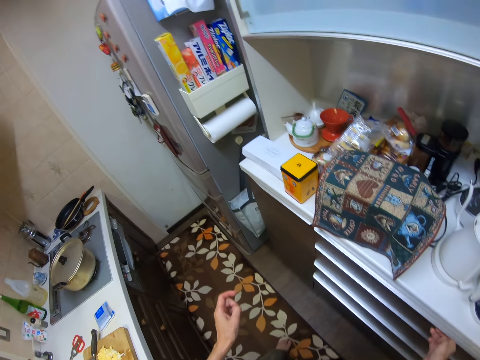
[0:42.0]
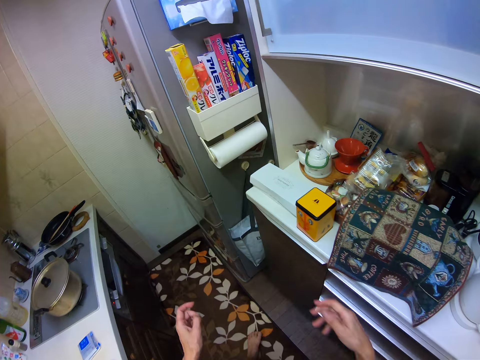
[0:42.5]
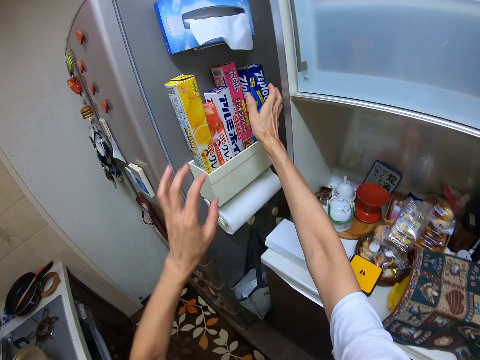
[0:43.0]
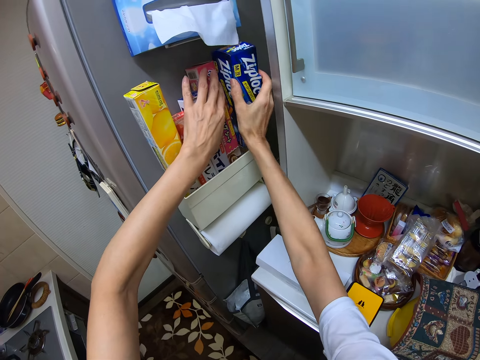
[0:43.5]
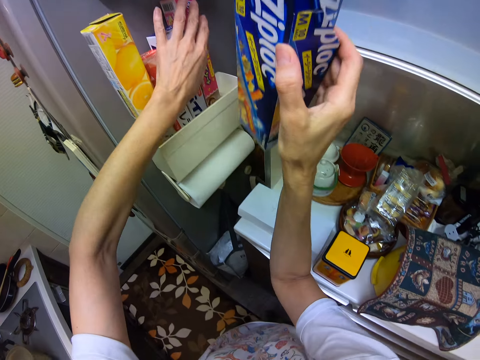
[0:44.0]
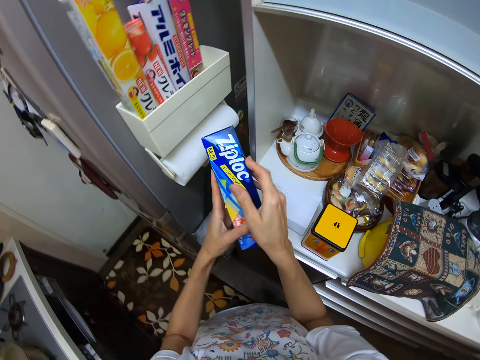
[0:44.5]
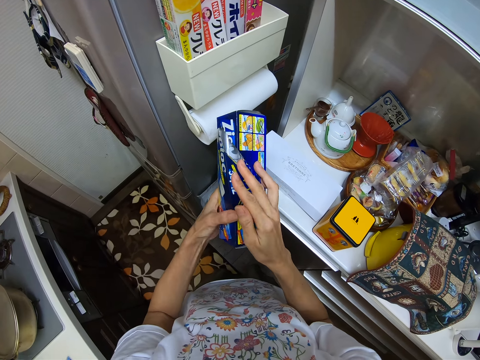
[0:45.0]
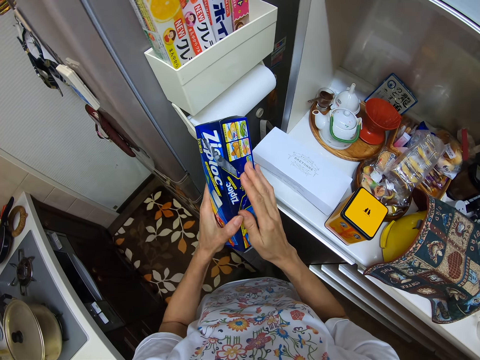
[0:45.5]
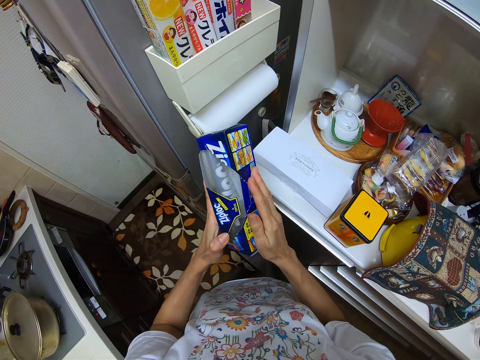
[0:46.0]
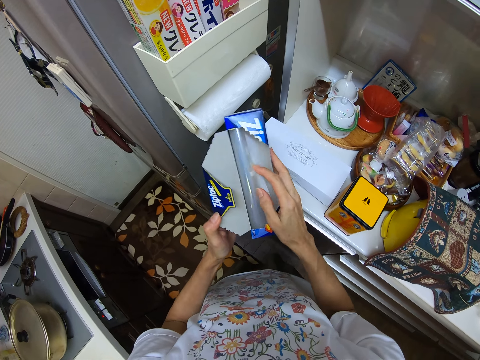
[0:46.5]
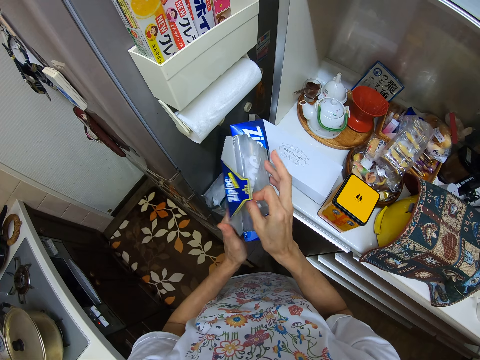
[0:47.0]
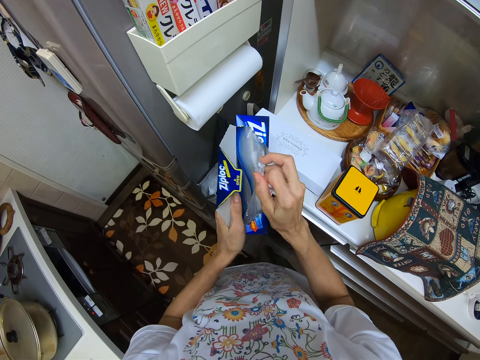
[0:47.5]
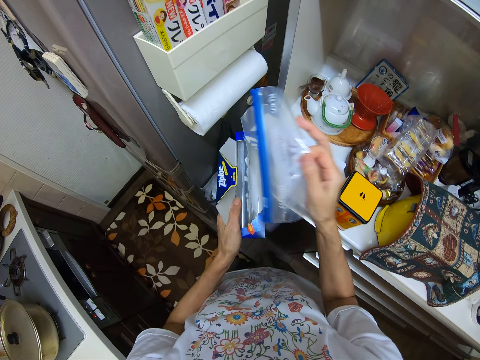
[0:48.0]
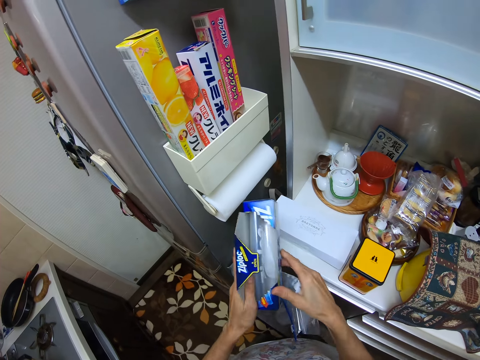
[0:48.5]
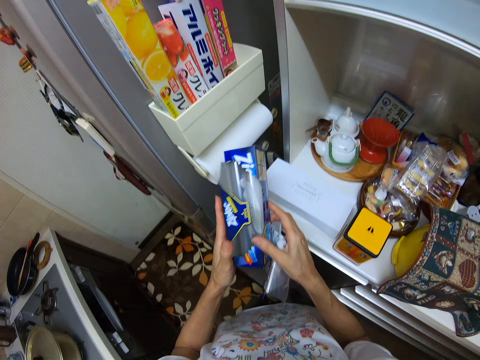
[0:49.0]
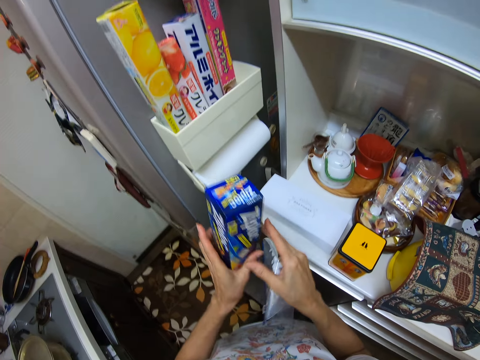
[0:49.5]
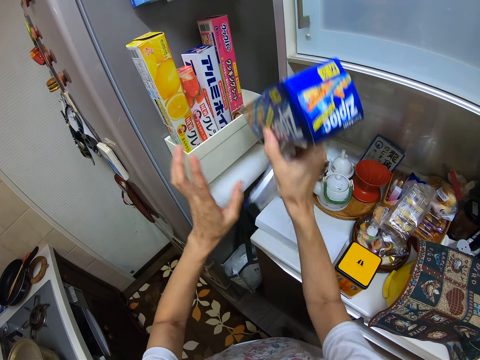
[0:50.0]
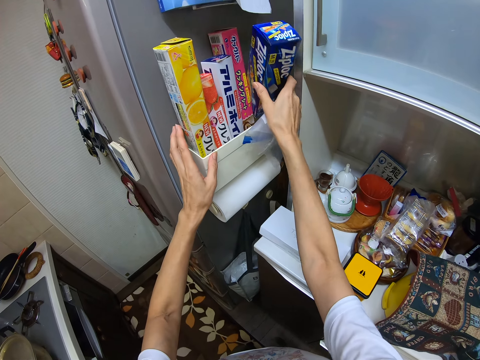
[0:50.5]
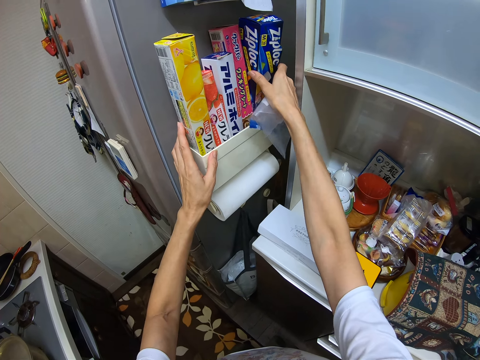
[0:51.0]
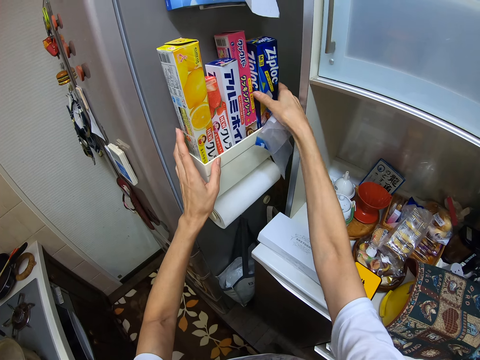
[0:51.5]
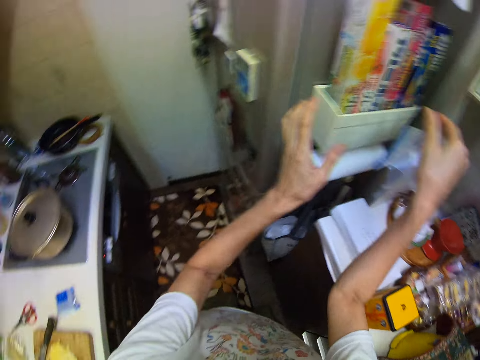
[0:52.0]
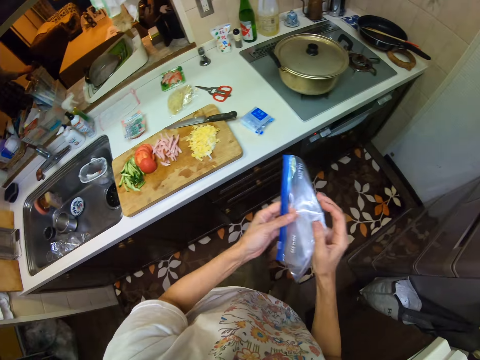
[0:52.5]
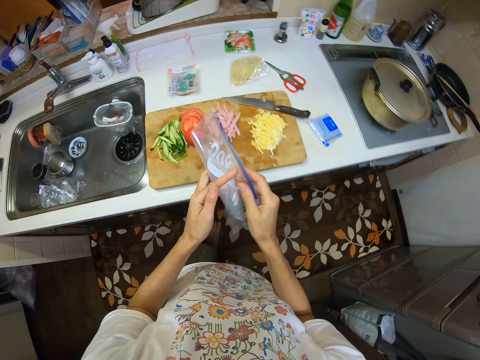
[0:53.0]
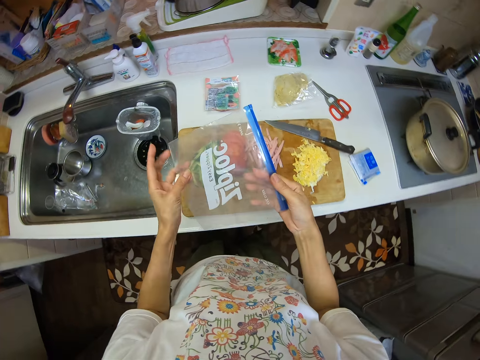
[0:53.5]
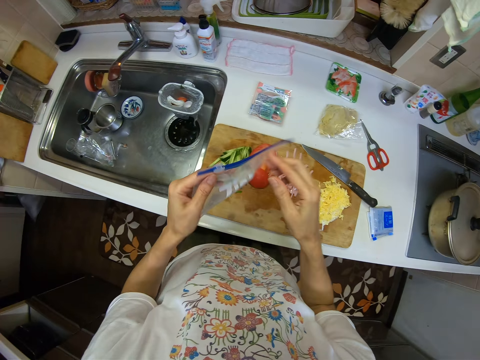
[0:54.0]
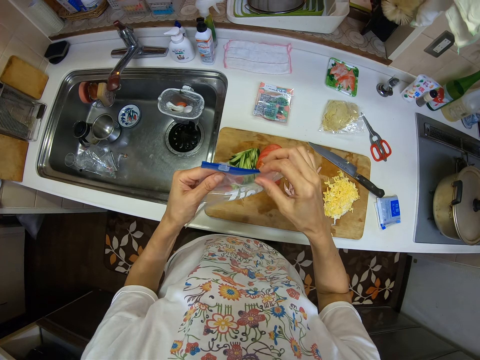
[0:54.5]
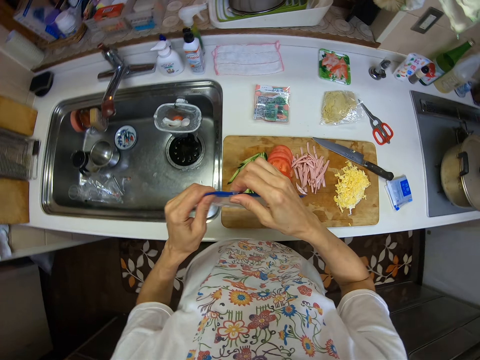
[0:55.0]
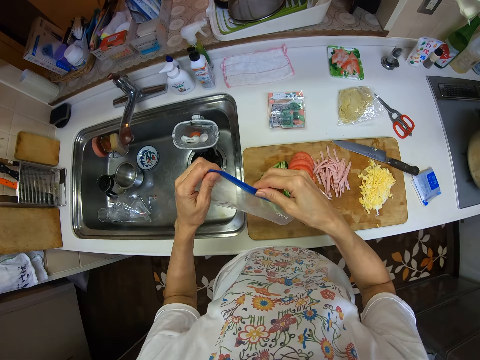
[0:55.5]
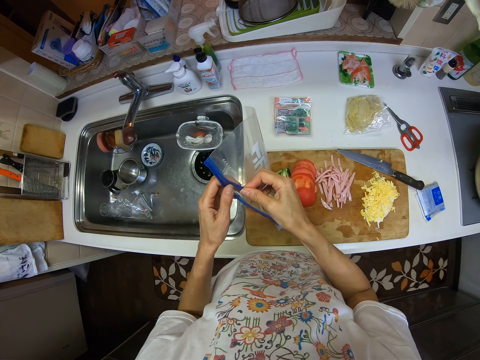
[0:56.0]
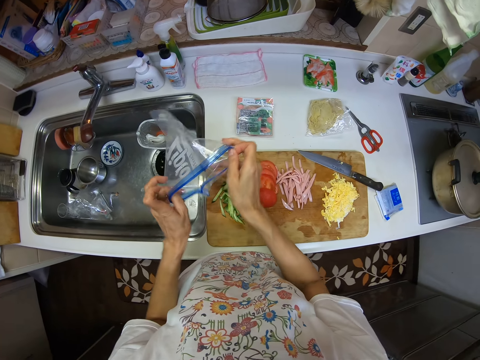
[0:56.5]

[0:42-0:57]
The camera wearer touches a drawer in the kitchen cabinet. He picks a pack or box of Ziploc bags from a shelf. He opens the box. He picks a Ziploc bag from the pack. He closes the box. He drops back the pack of Ziploc bags inside the shelf. He opens up the Ziploc bag in his hand.

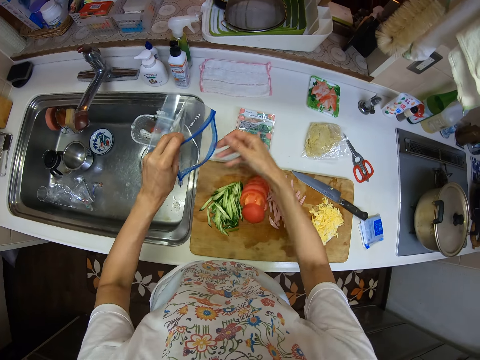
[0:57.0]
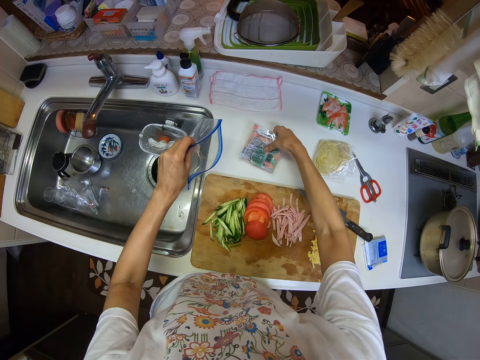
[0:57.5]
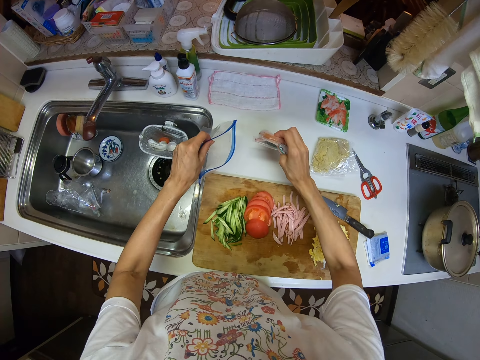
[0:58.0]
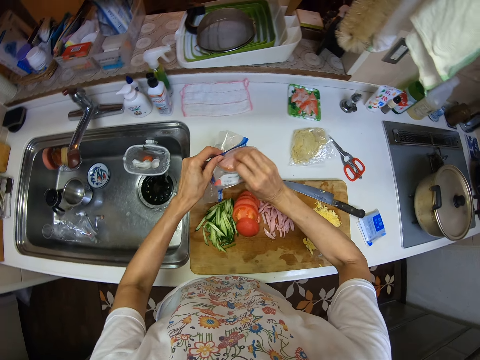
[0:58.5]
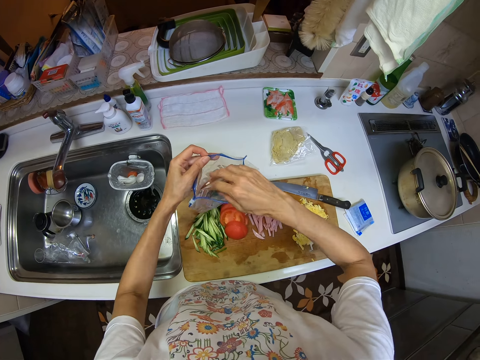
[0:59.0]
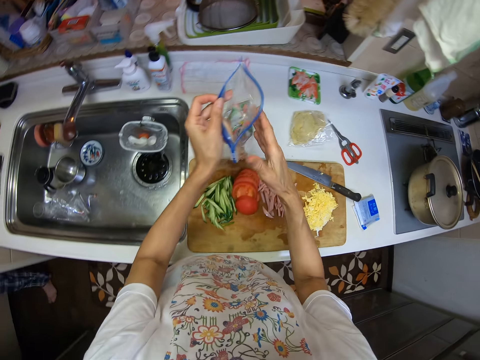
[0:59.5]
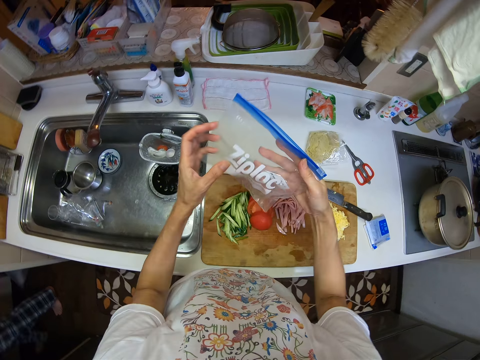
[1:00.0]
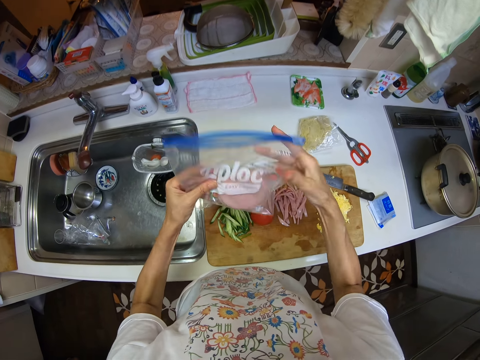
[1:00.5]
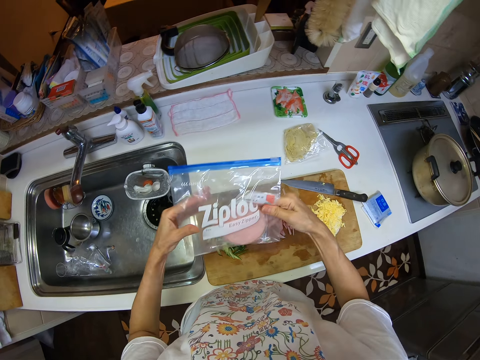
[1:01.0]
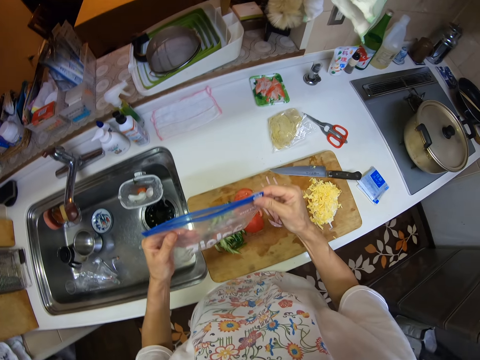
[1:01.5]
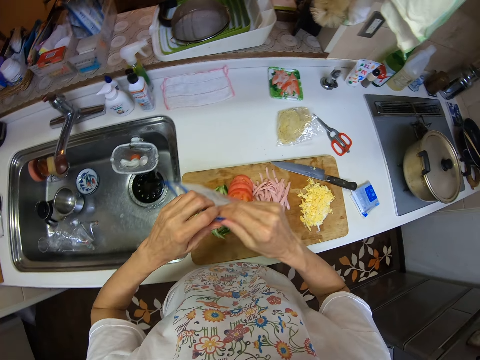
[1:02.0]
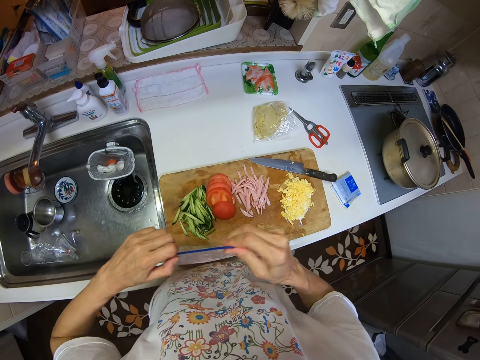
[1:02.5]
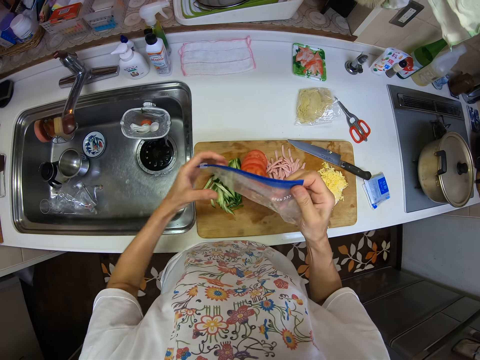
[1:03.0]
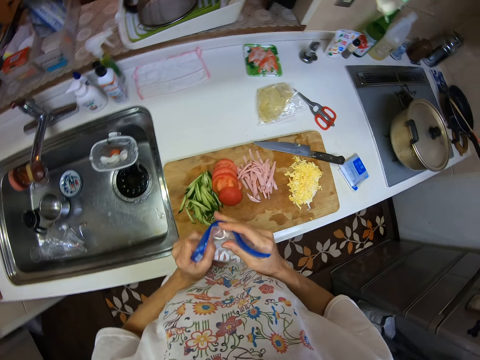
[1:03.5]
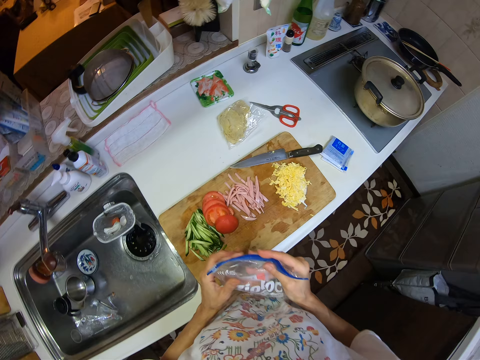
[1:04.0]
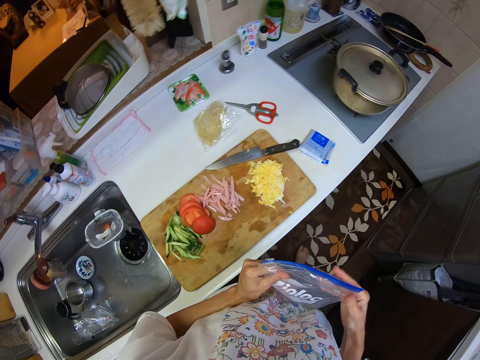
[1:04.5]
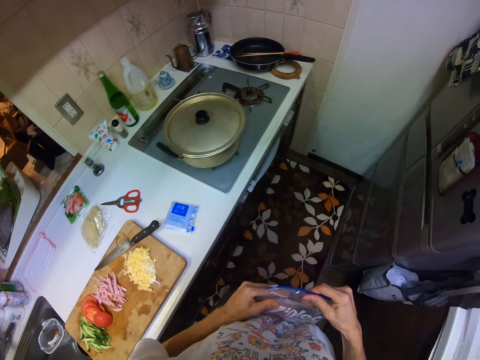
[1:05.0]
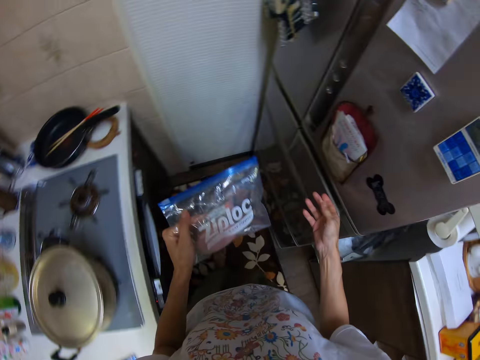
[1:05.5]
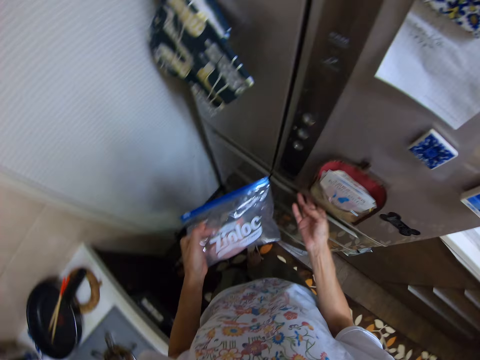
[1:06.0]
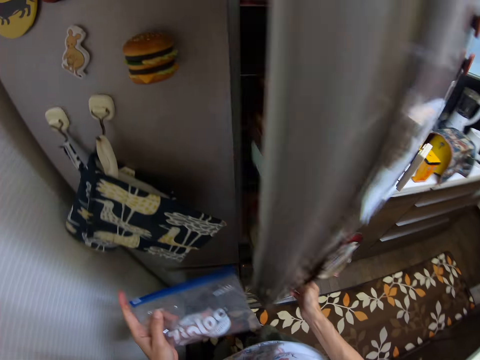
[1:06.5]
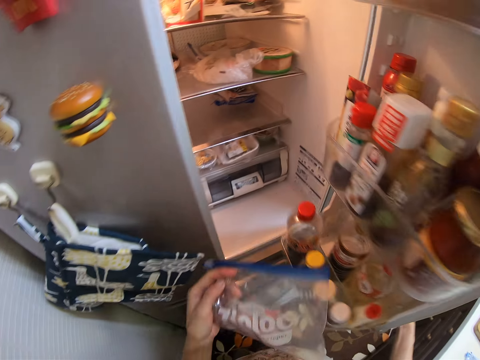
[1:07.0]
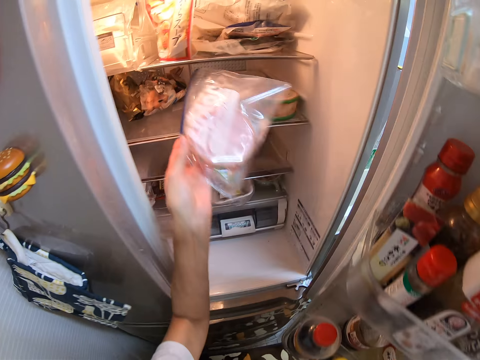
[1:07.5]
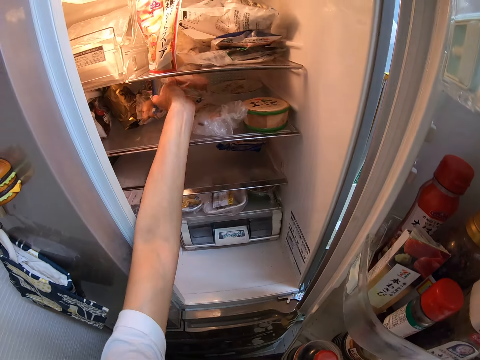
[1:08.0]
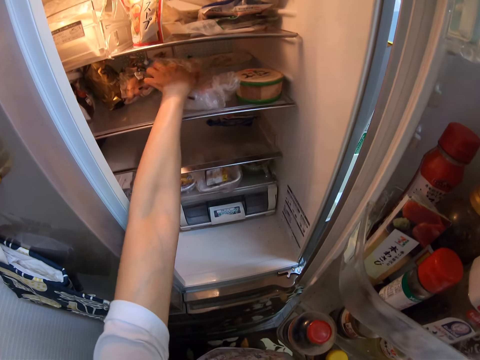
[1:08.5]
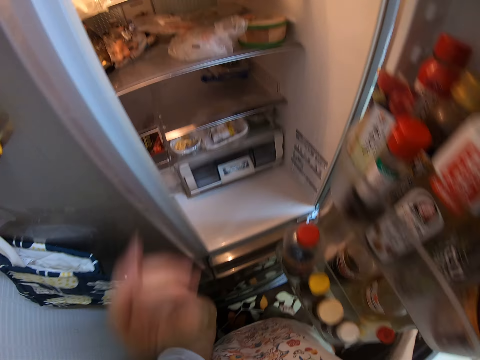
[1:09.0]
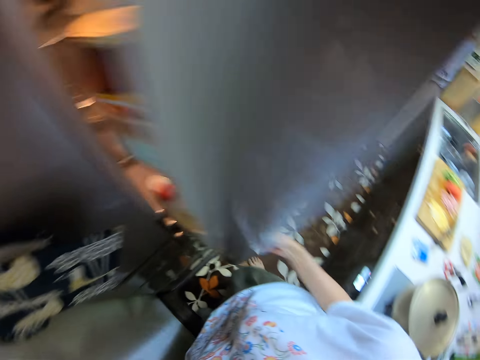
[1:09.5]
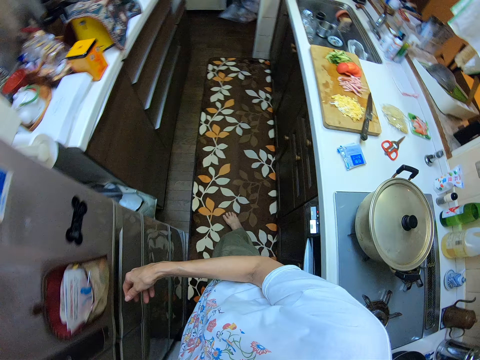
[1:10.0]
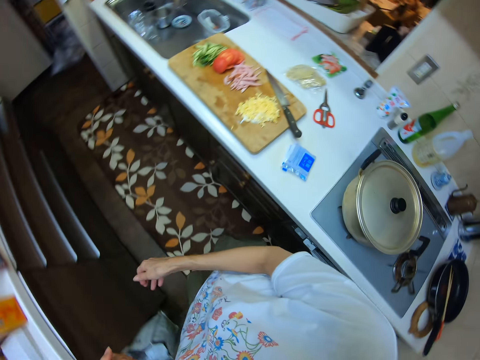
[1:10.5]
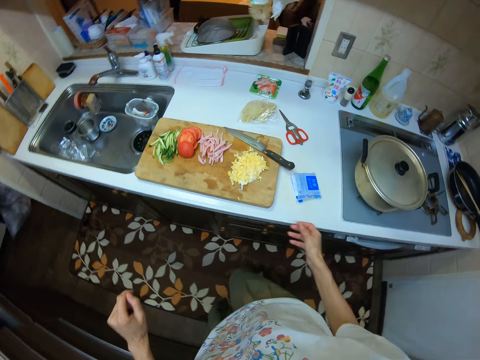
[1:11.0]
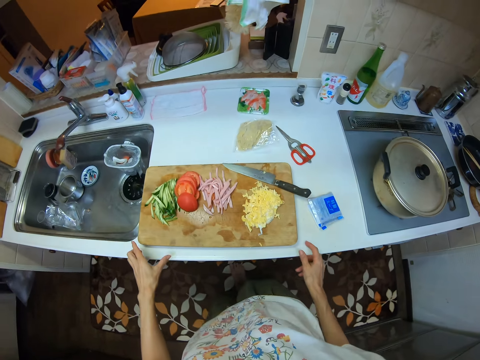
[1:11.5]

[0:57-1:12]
The camera wearer picks the seasoning on the kitchen cabinet. They put the seasoning inside the Ziploc bag. They adjust the Ziploc bag. They close back the Ziploc bag. They move to the fridge. They open the fridge in the kitchen. They put the Ziploc bag inside the fridge. They close back the fridge. They move in the fridge.
